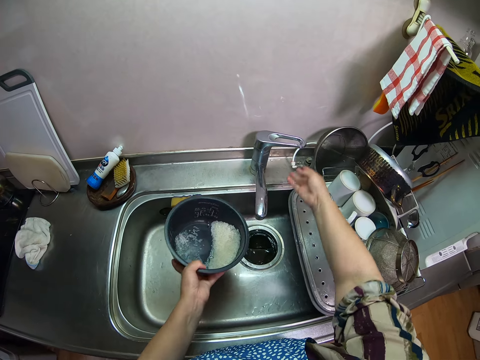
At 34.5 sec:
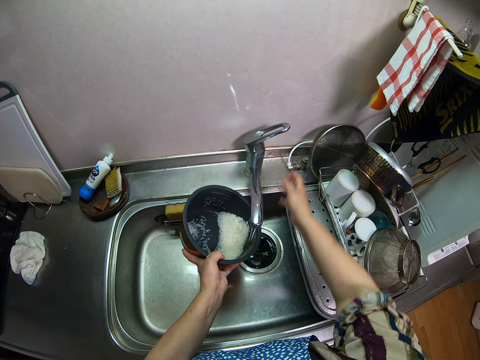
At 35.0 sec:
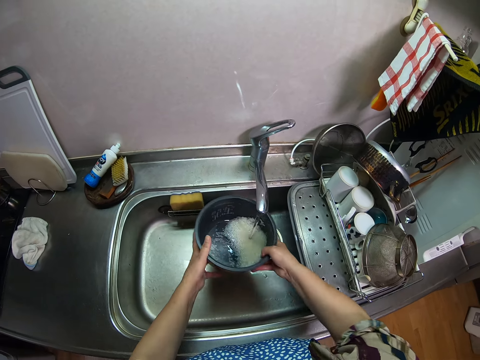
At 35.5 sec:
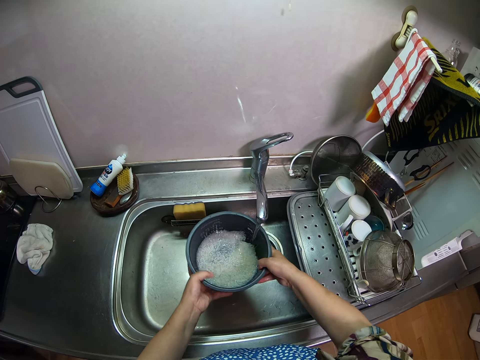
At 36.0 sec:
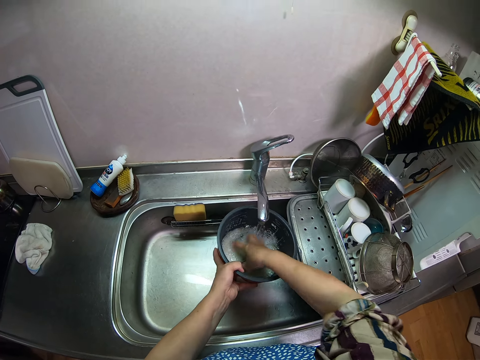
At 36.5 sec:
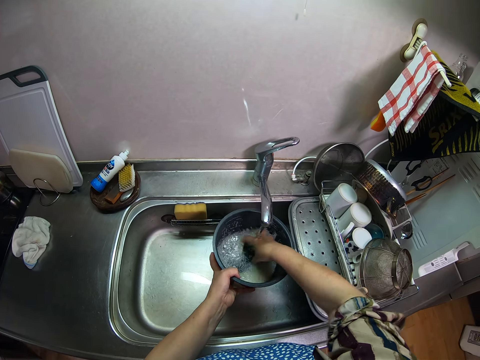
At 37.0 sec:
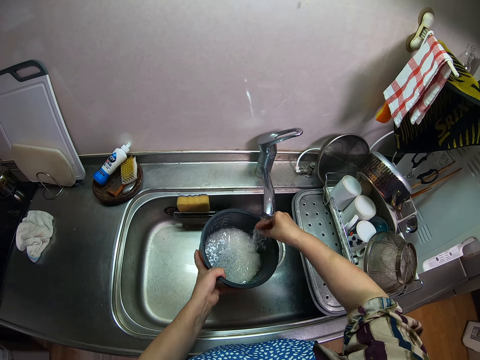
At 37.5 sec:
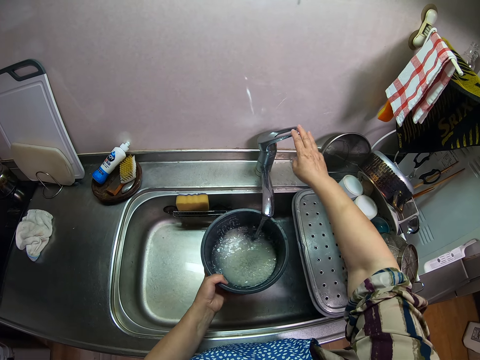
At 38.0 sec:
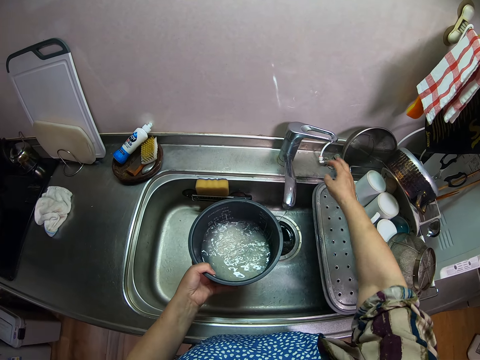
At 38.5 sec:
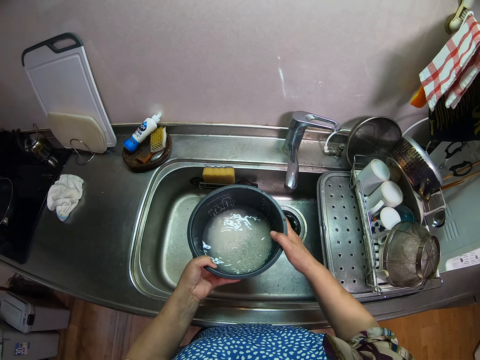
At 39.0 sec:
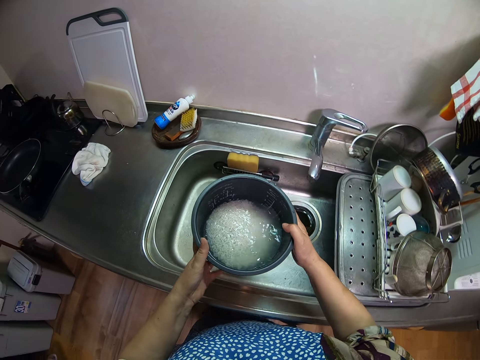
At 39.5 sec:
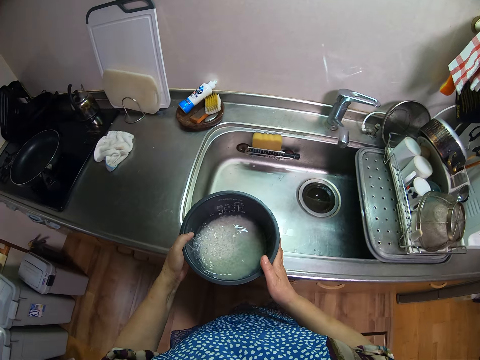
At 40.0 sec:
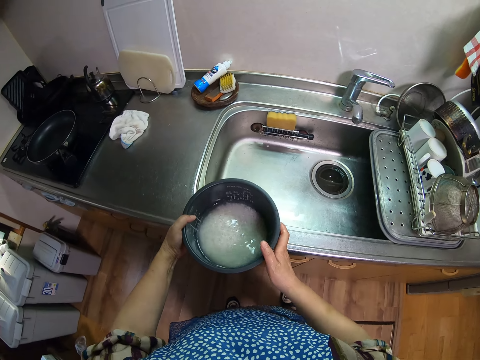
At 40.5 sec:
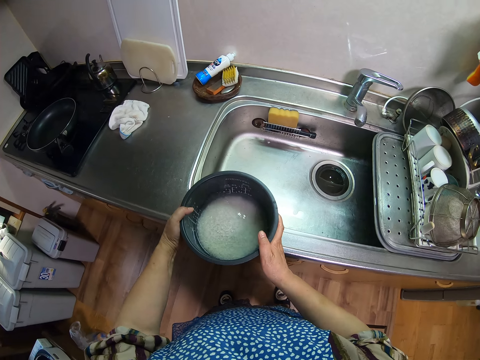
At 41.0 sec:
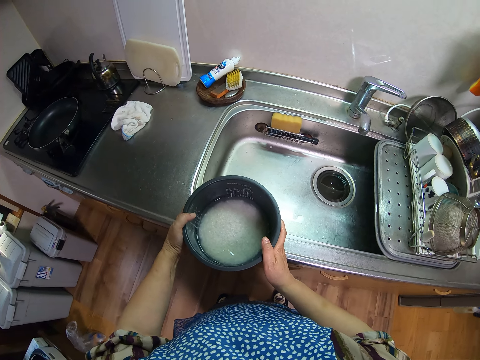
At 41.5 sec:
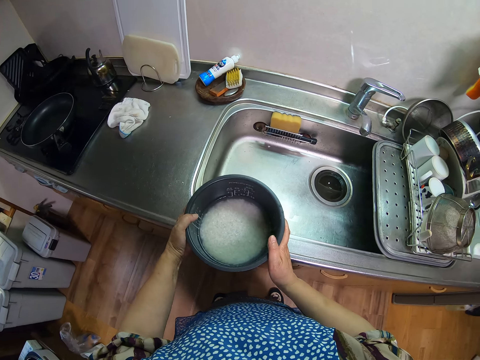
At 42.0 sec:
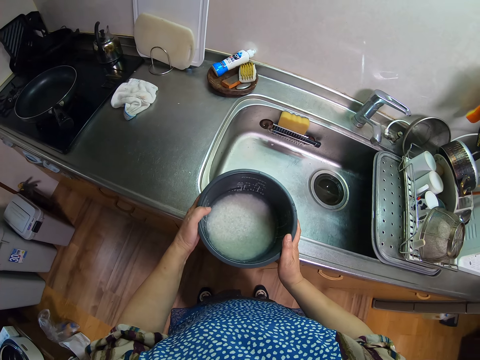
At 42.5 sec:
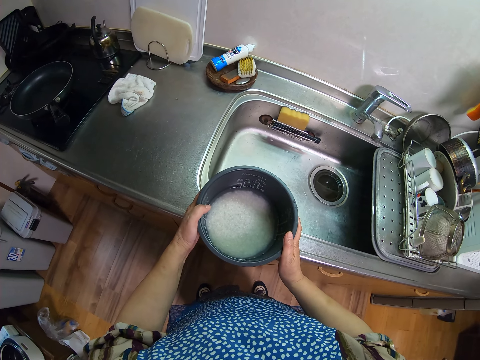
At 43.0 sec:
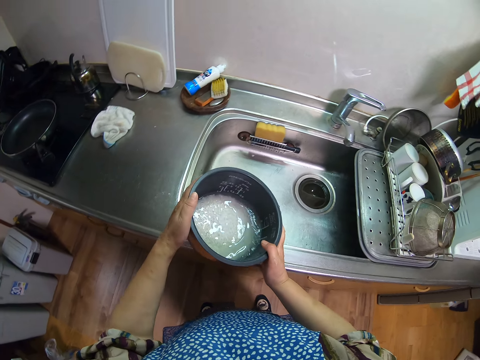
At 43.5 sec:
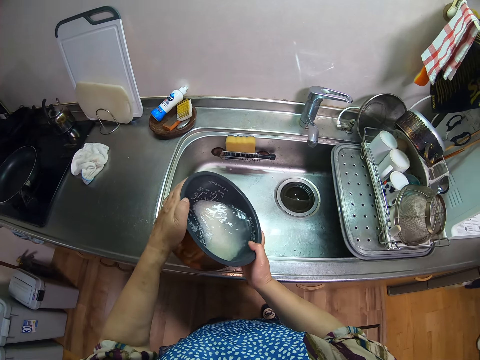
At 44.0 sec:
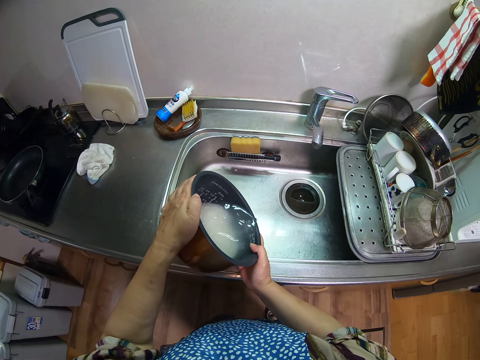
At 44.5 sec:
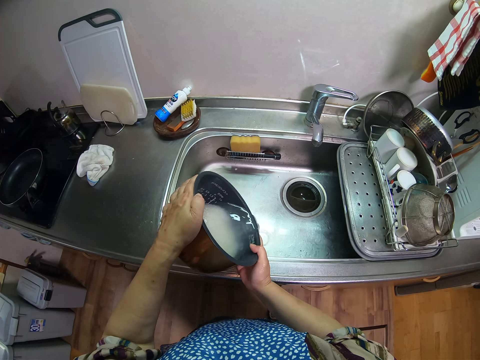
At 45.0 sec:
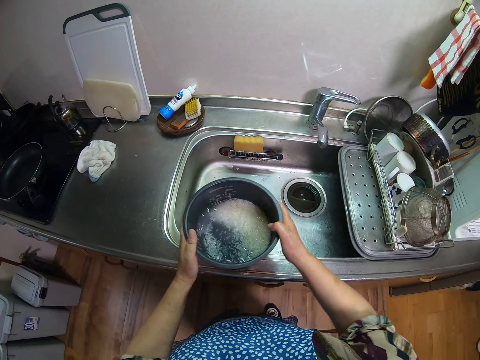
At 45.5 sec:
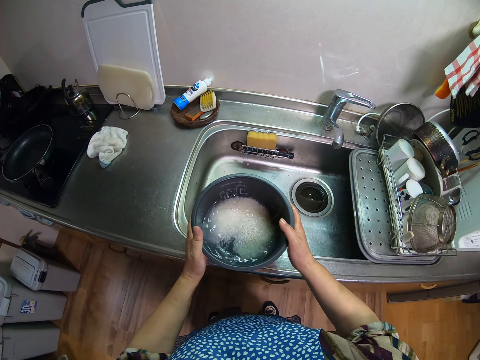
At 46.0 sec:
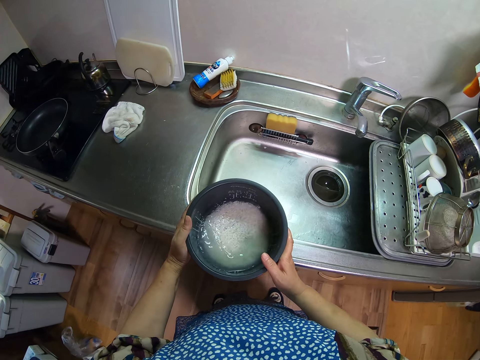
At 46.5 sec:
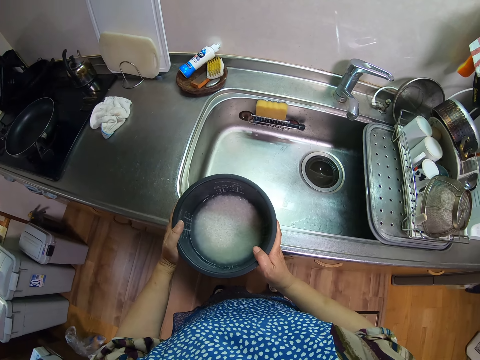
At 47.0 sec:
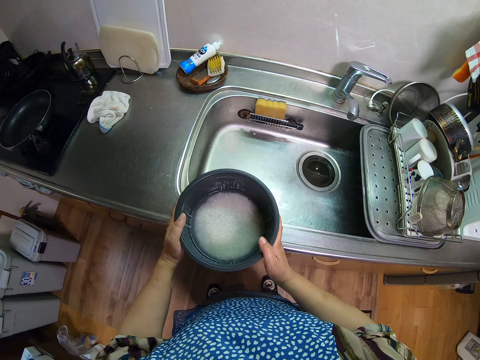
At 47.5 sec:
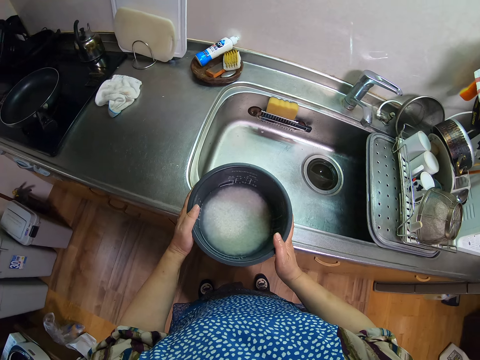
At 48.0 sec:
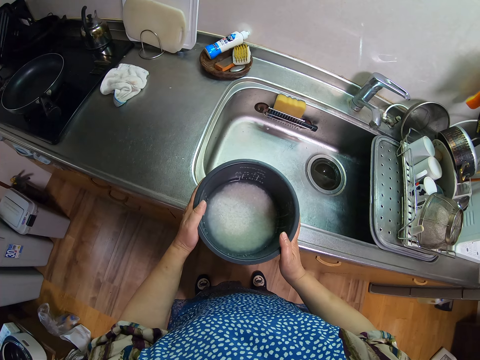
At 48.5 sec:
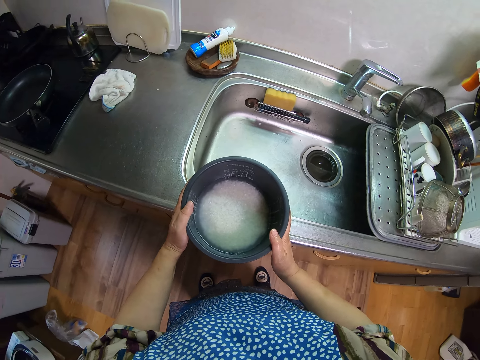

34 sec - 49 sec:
The camera wearer turns on the tap. She rinses the rice with water with her right hand. She turns off the tap. She places the bowl on the sink slab. She examines the rice in the bowl. She drains water from the bowl. She shakes the bowl. She places the bowl on the sink slab. She examines the rice in the bowl.

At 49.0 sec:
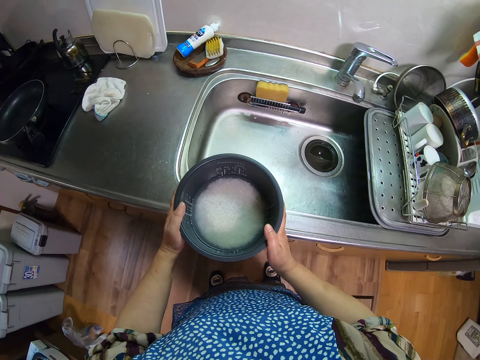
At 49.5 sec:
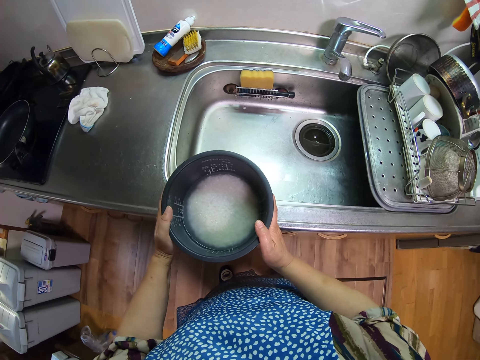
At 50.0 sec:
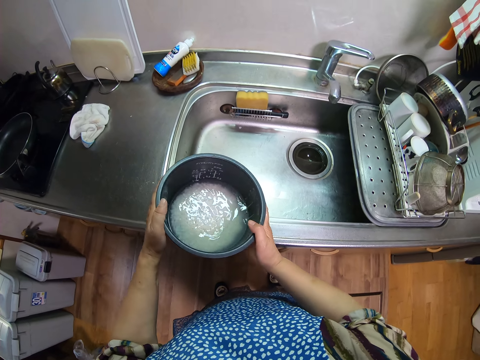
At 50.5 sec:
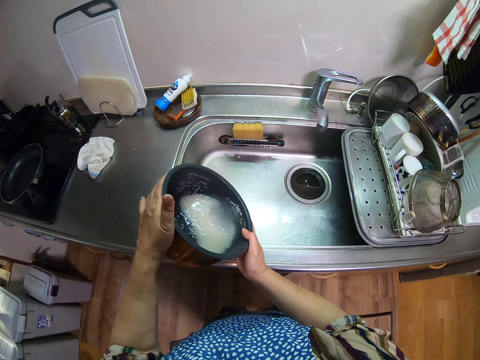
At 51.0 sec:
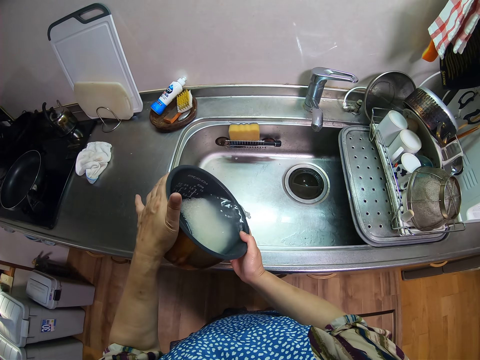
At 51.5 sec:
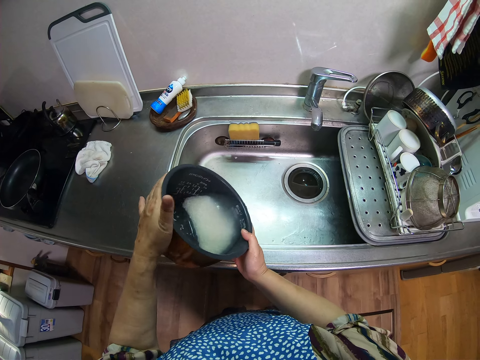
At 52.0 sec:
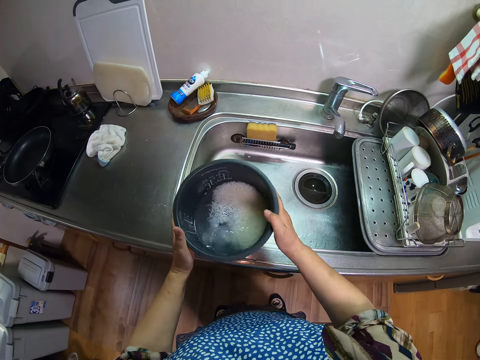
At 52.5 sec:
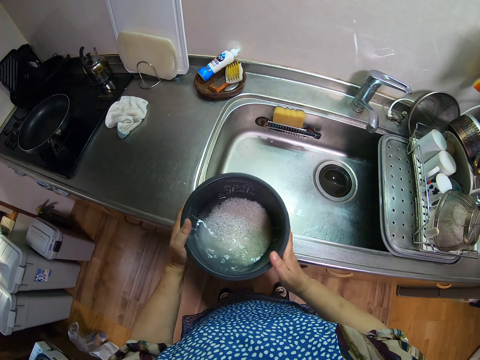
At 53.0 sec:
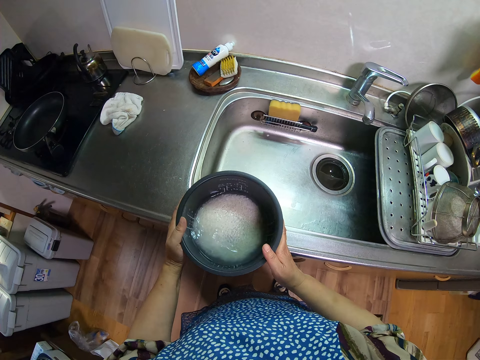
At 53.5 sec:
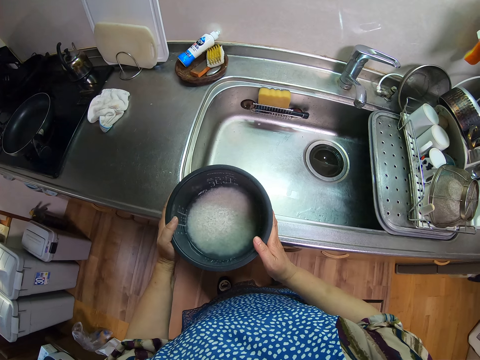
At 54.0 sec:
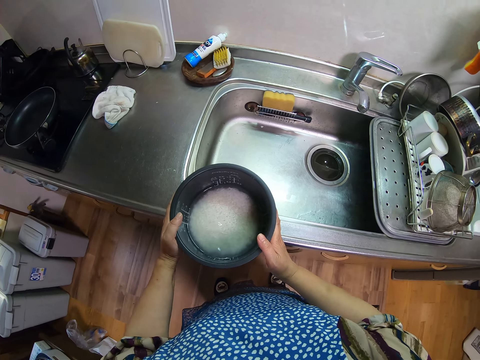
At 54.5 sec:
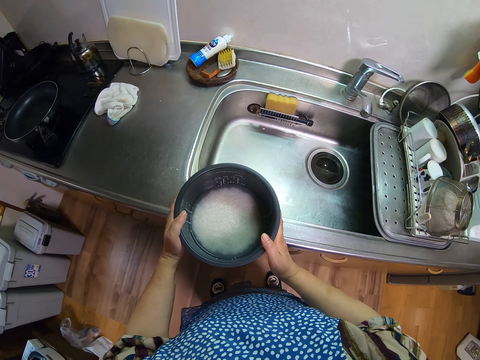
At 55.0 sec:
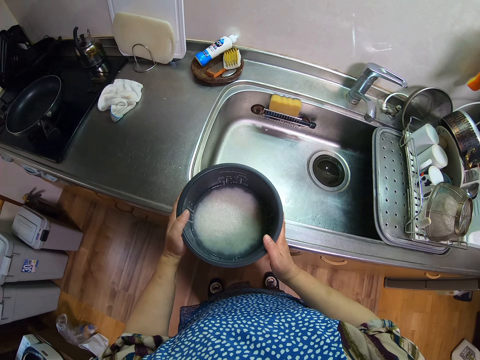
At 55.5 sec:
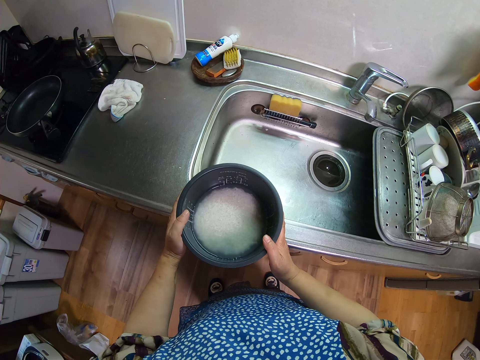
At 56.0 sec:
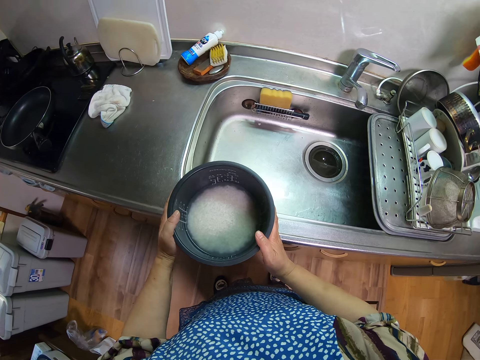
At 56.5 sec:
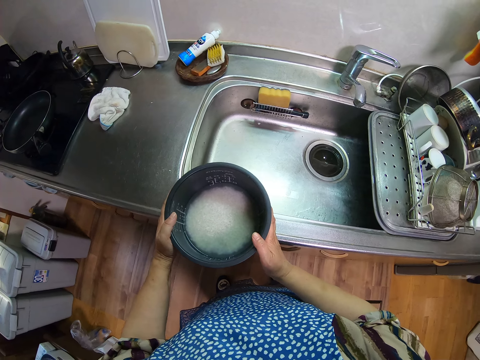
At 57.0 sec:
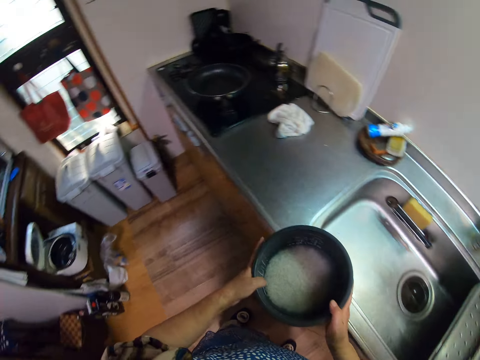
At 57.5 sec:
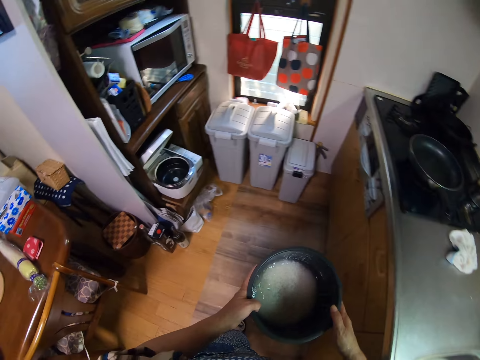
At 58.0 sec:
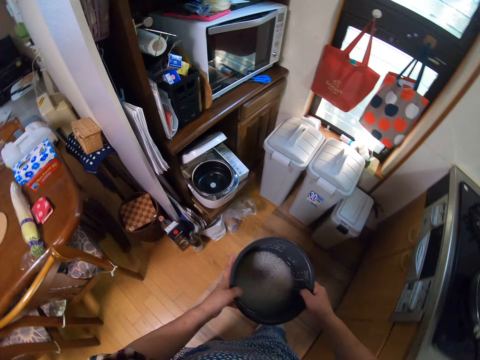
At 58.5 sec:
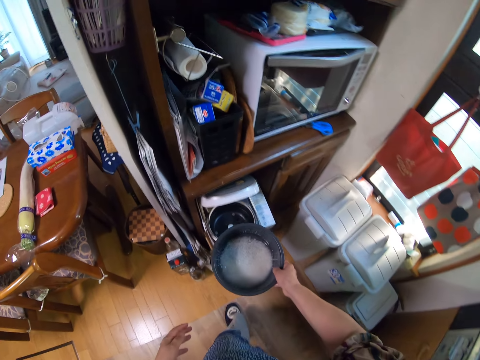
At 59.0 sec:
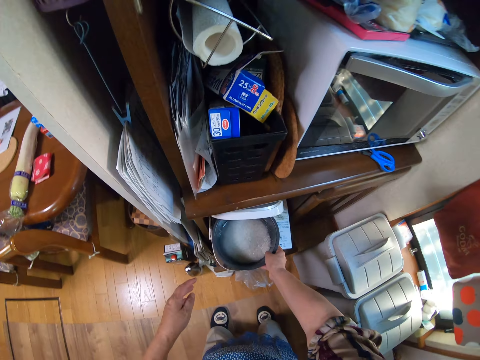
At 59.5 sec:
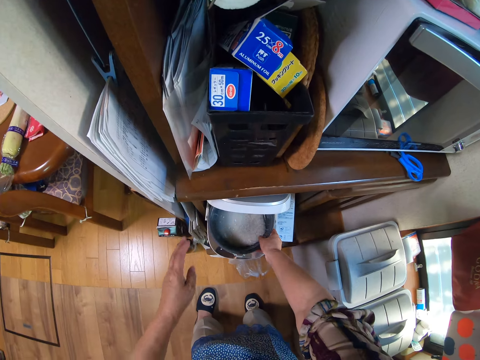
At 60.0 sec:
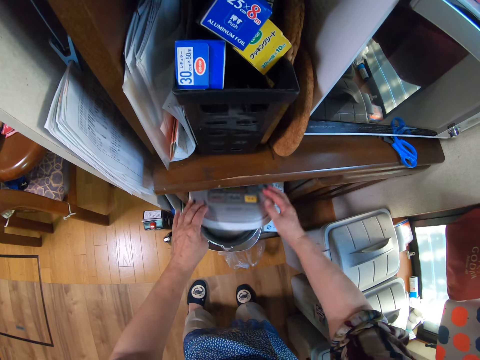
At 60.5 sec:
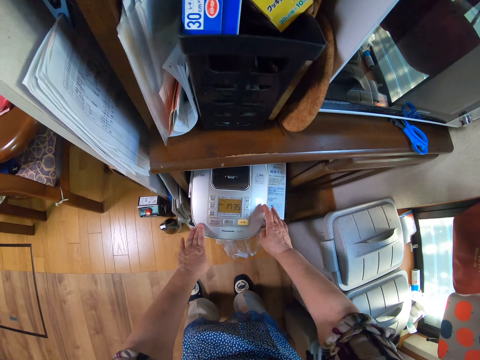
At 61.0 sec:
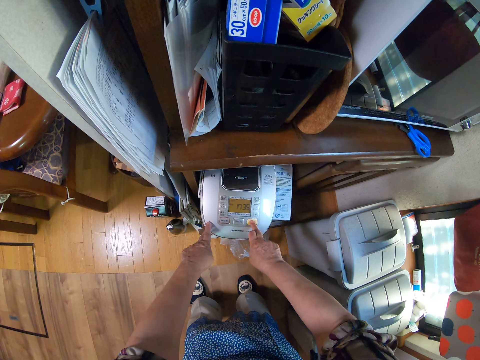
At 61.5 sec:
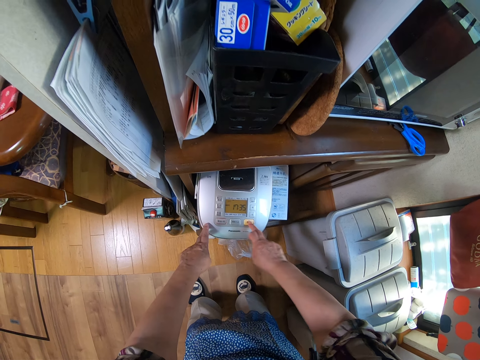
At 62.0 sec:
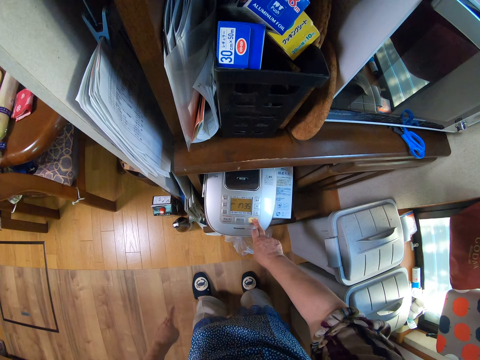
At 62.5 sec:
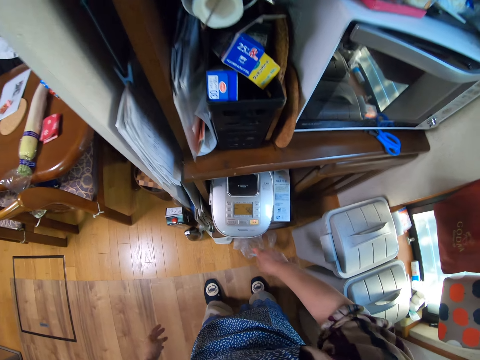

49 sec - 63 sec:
The camera wearer drains water from the bowl. They shake the bowl. They place the bowl on the sink slab. They examine the rice in the bowl. They walk to the rice cooker. They place the bowl into the rice cooker. They close the rice cooker. They turn on the rice cooker. They set something.
